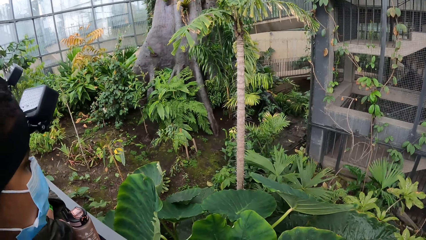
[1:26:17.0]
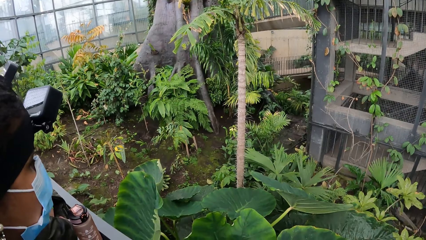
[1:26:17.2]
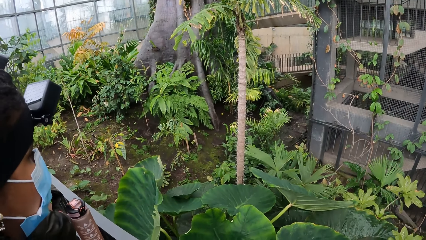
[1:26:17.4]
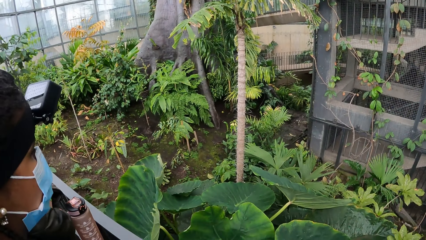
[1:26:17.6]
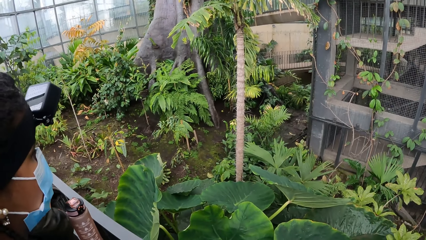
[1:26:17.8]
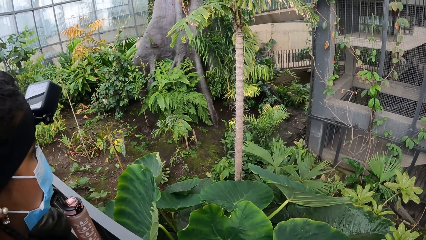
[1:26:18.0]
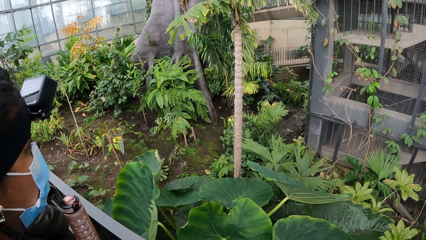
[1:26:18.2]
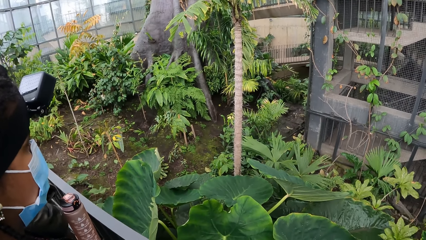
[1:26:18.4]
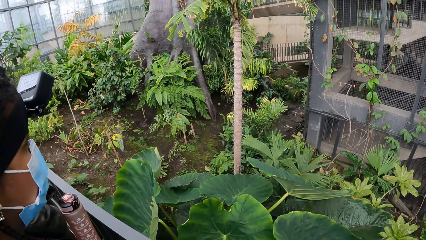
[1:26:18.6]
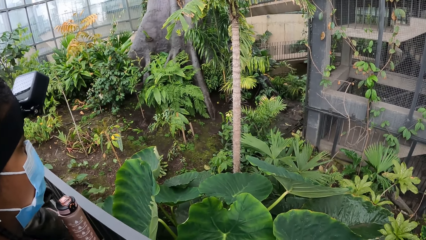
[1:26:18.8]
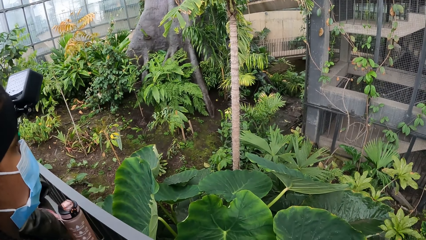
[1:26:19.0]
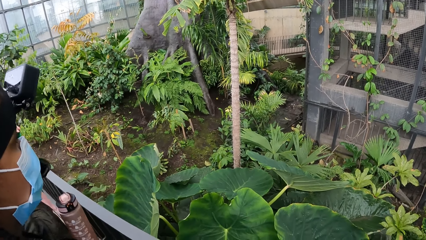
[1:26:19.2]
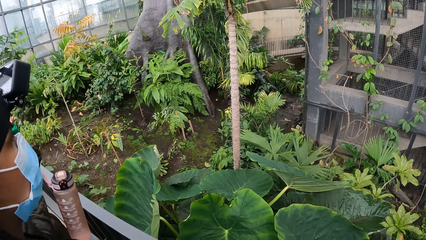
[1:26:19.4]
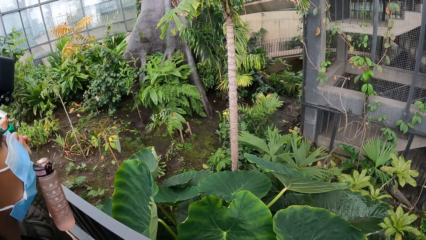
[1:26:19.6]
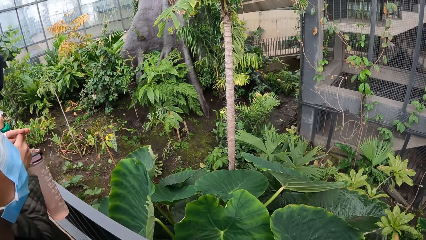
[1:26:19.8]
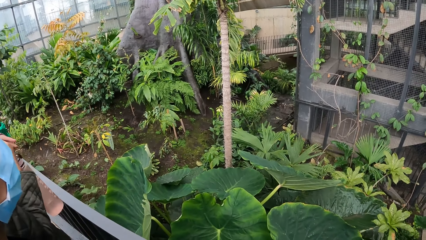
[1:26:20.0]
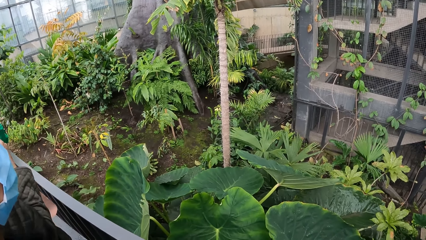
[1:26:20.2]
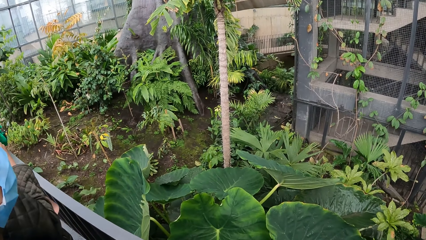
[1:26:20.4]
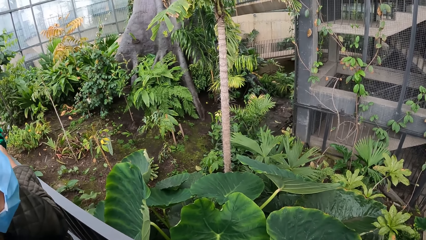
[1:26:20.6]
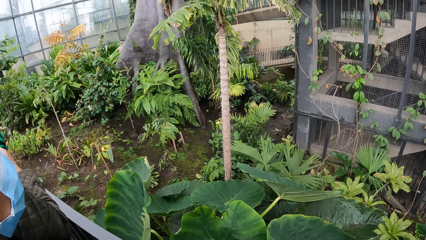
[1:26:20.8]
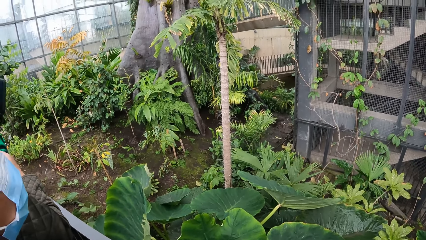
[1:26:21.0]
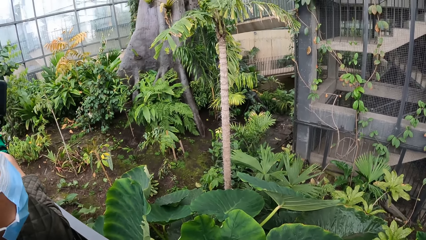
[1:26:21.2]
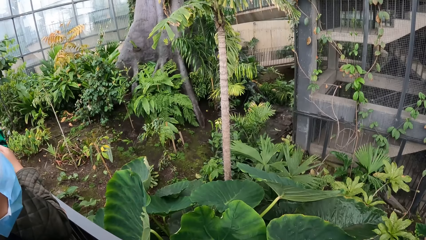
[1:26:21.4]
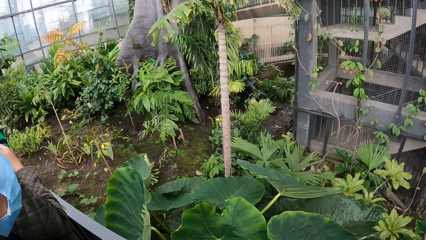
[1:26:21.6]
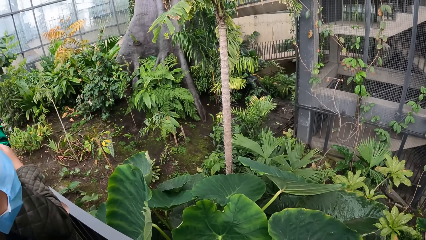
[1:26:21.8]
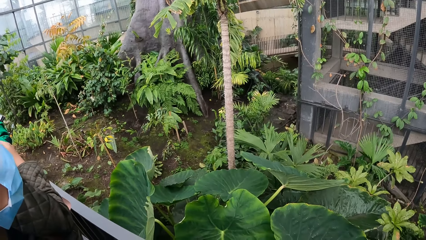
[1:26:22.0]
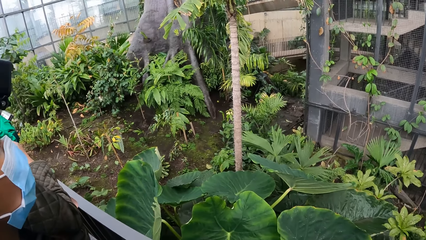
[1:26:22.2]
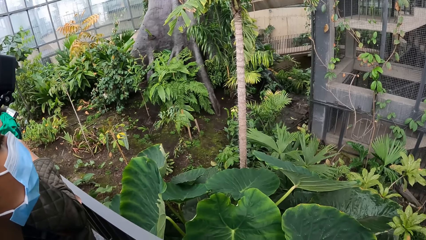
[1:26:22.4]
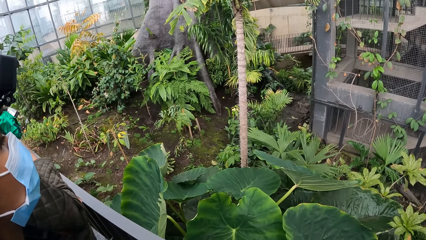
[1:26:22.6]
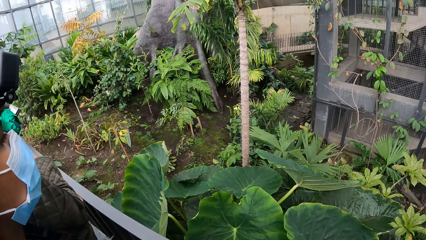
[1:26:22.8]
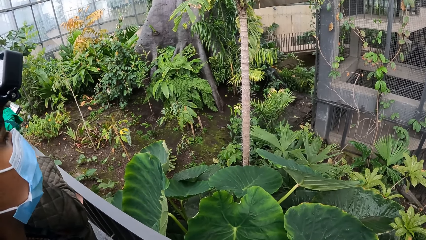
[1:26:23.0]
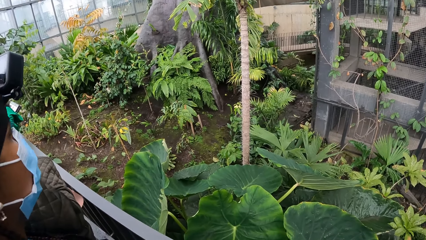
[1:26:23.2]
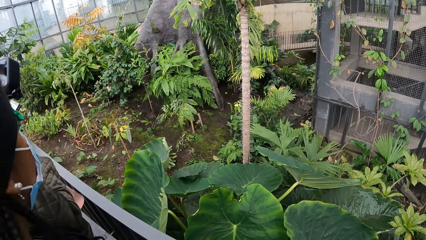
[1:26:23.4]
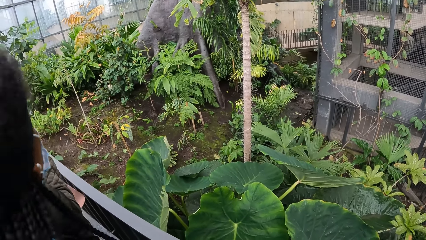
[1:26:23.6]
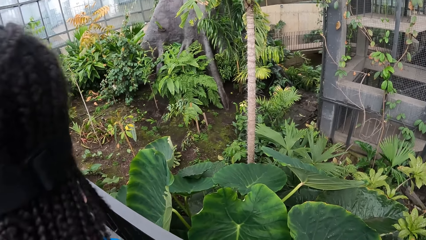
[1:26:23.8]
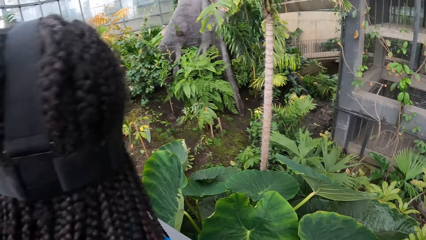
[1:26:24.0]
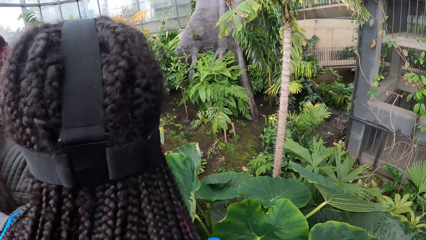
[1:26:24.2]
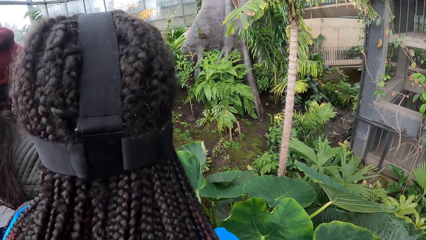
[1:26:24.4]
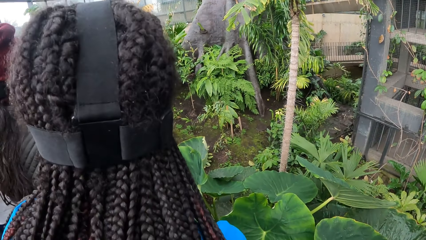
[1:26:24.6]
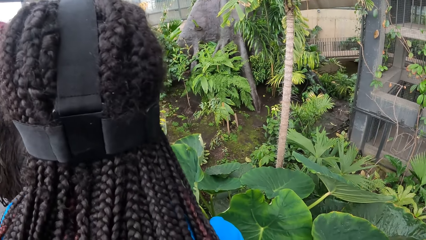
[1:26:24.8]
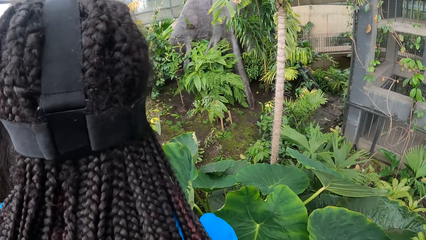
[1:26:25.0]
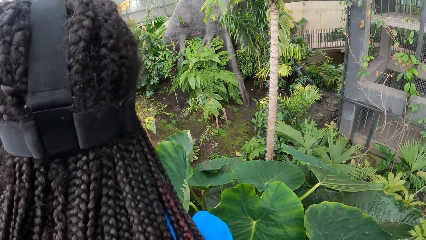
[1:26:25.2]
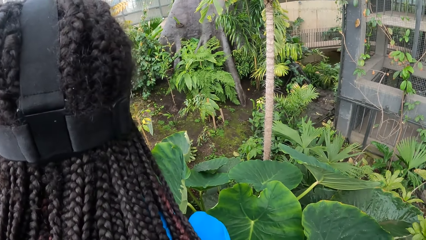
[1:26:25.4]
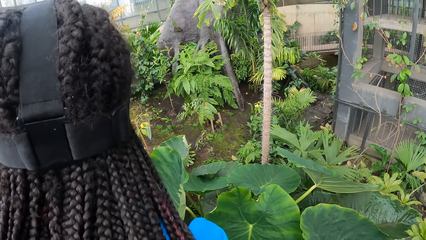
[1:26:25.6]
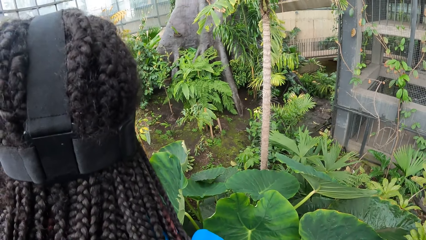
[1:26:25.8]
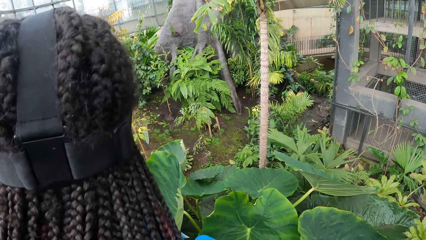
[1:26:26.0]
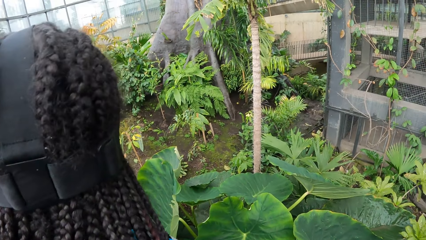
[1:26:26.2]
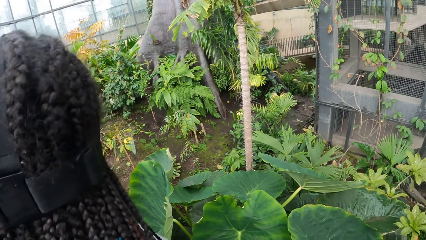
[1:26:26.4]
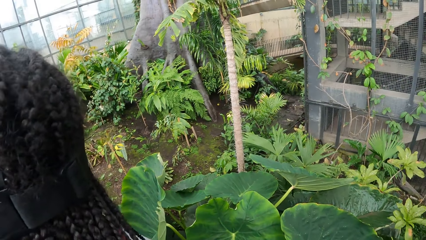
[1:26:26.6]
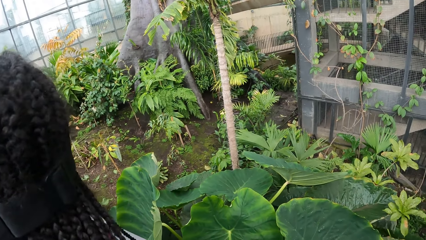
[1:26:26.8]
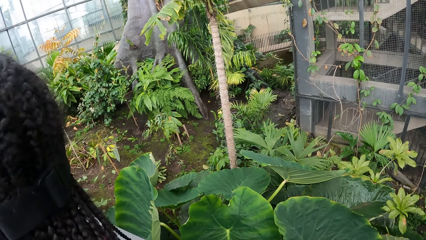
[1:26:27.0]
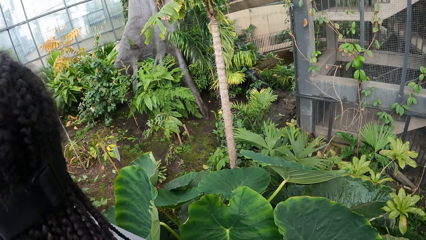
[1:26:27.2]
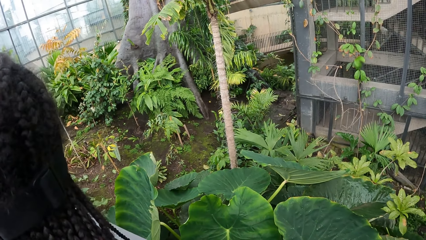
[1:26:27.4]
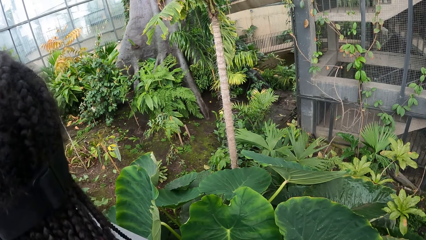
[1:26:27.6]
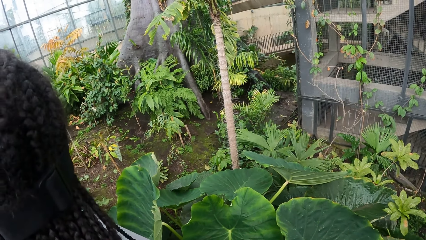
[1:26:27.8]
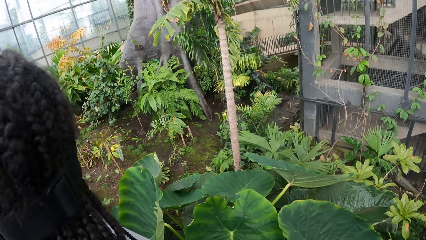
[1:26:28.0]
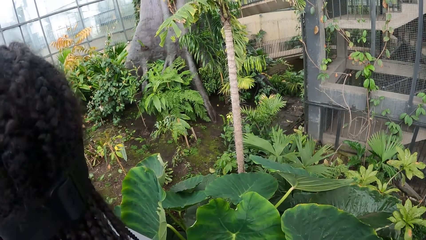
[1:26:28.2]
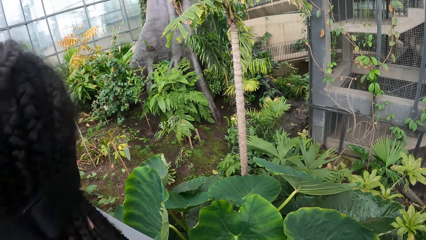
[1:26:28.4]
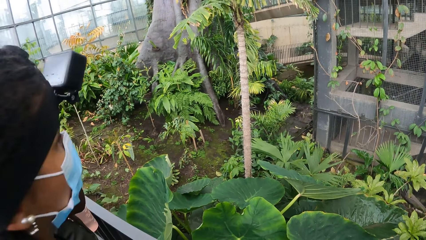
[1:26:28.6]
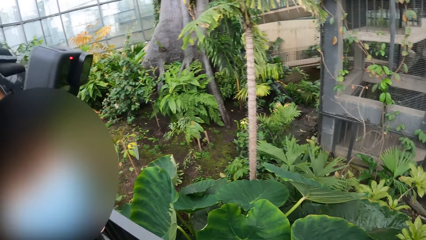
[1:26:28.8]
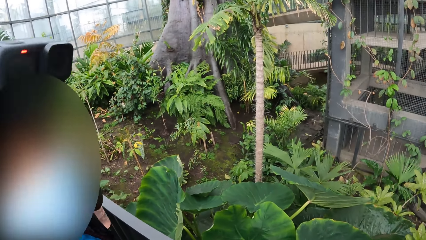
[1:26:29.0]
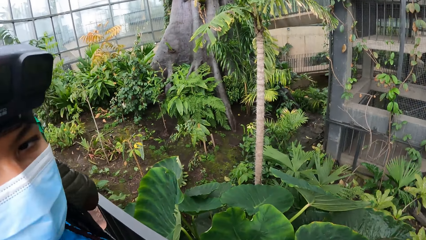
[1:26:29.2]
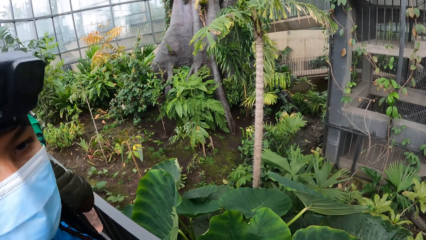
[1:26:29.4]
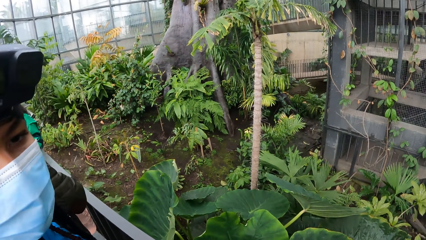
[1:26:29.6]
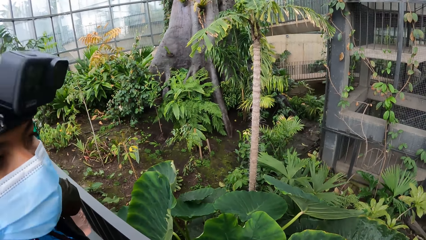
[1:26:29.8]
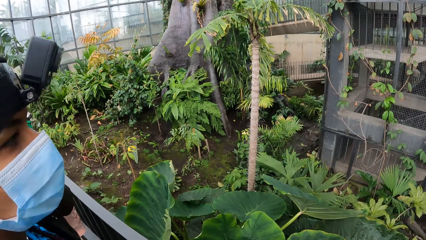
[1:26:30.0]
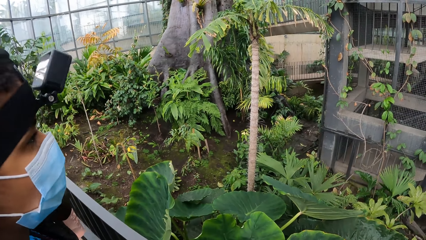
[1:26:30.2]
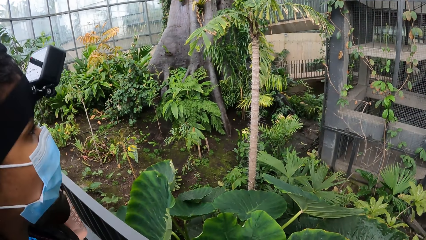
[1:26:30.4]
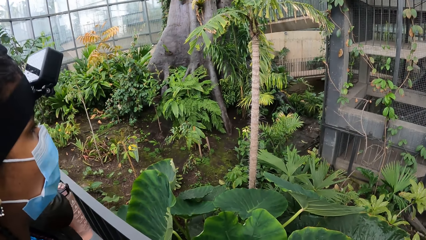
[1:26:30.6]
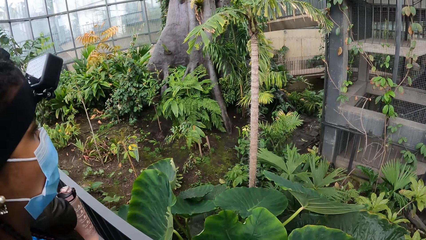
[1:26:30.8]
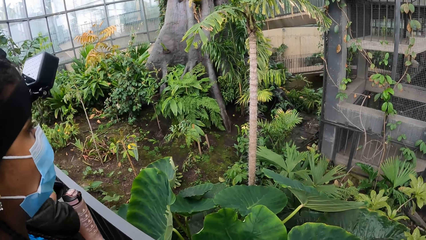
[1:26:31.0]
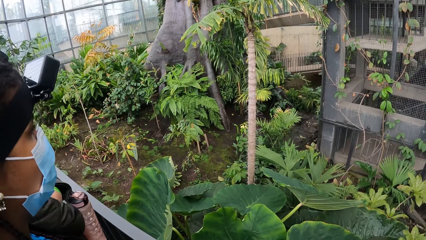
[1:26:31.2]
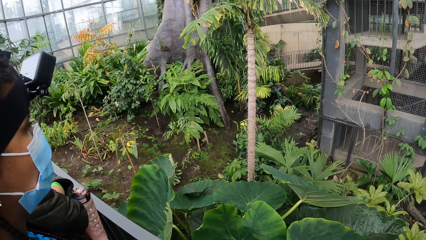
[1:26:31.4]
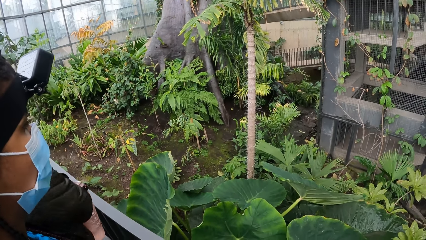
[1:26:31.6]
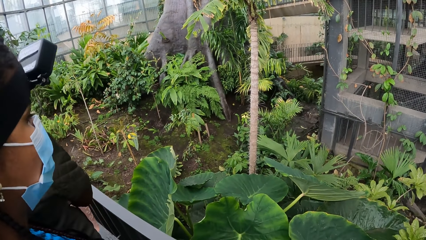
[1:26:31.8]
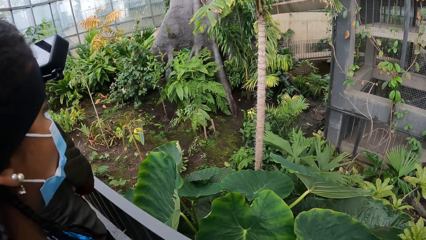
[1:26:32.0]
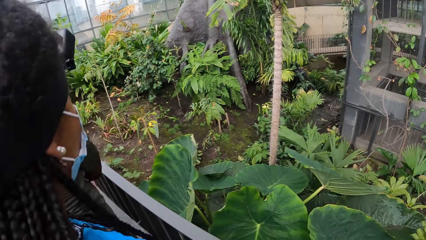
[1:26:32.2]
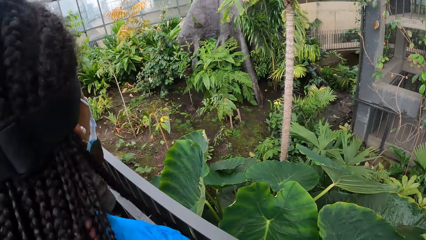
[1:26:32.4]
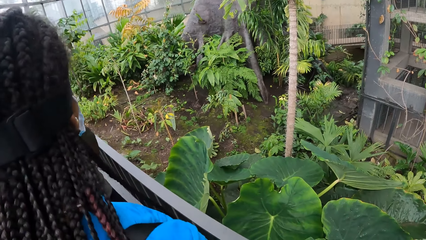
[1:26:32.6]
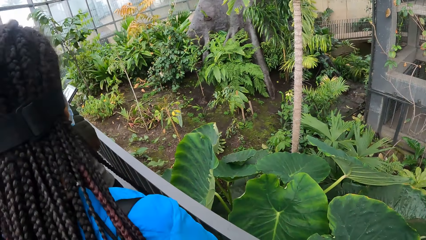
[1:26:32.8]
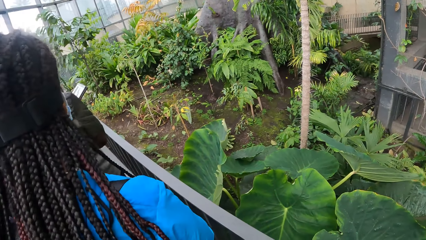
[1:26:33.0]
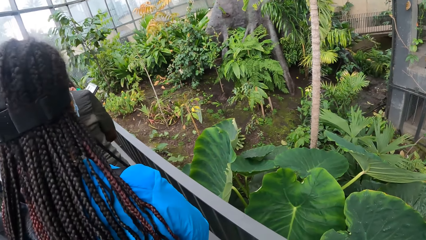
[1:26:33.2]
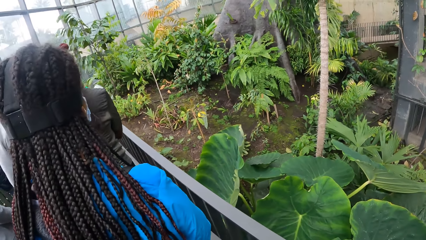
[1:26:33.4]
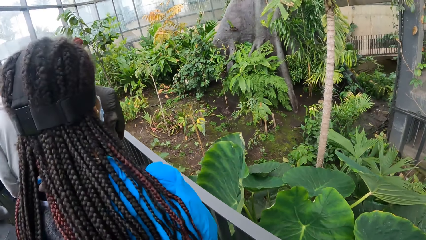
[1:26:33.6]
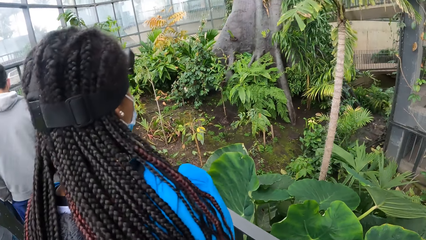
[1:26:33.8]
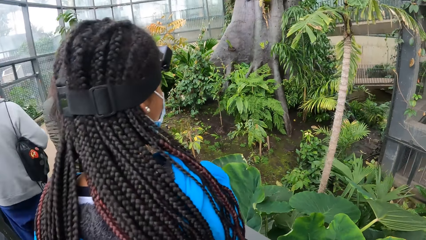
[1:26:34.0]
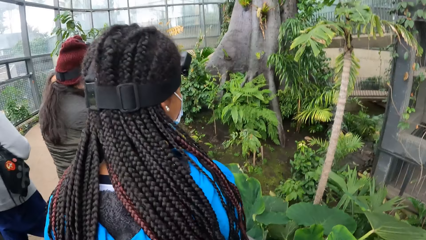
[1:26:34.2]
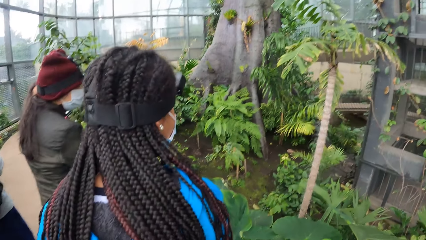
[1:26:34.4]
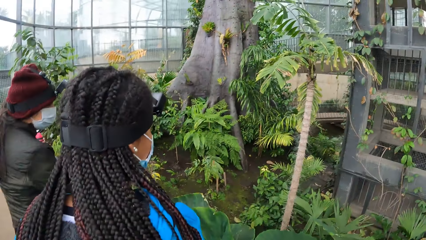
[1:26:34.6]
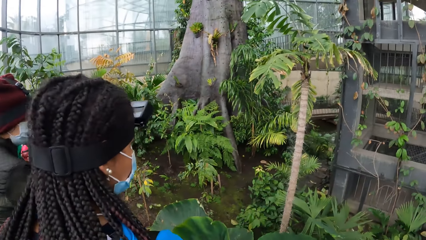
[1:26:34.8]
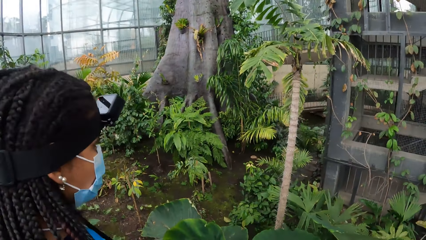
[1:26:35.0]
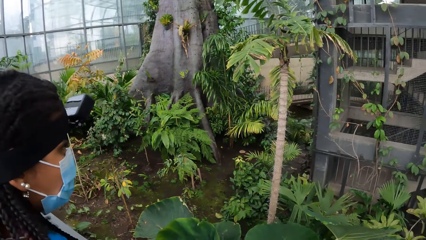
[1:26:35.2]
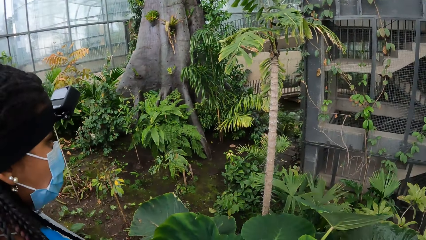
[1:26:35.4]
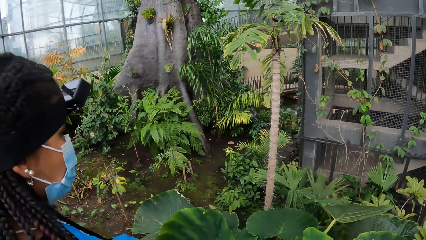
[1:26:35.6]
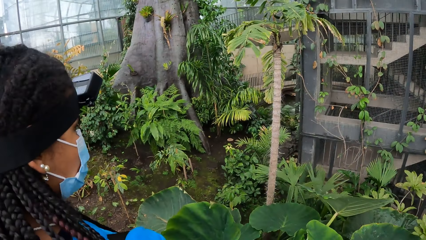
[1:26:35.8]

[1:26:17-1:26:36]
A lady moves her hand. Another lady looks around. She looks around again. The other lady moves aside. The first lady moves aside.
